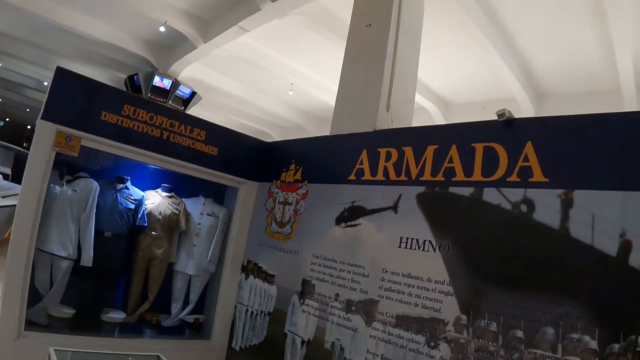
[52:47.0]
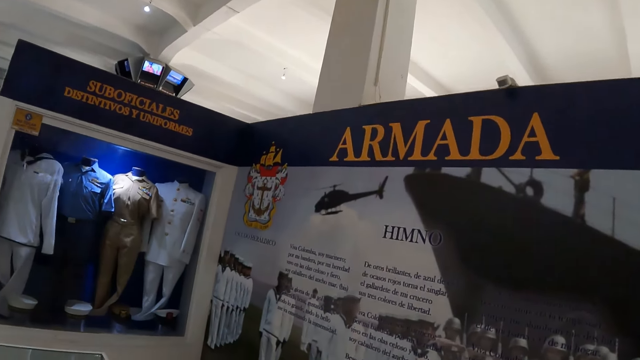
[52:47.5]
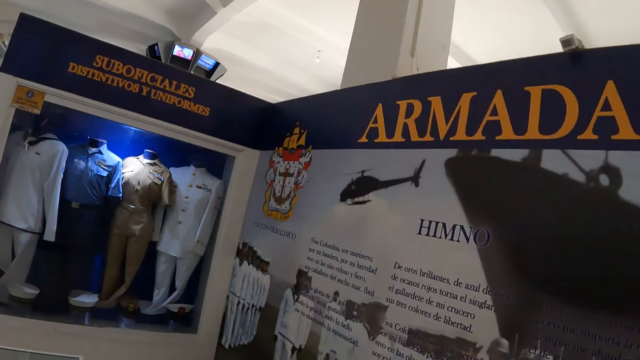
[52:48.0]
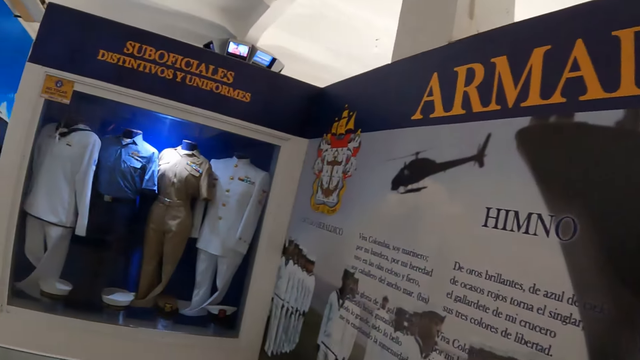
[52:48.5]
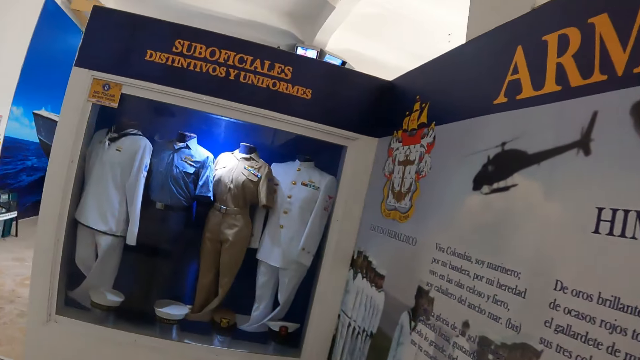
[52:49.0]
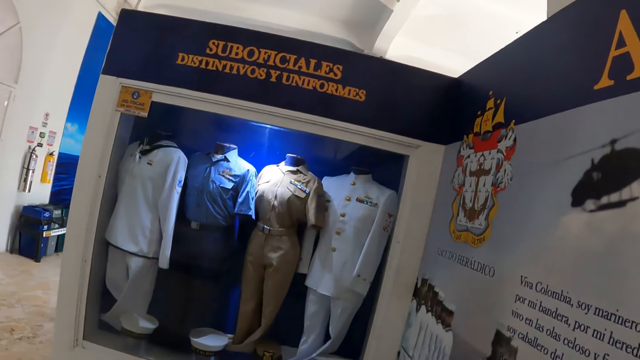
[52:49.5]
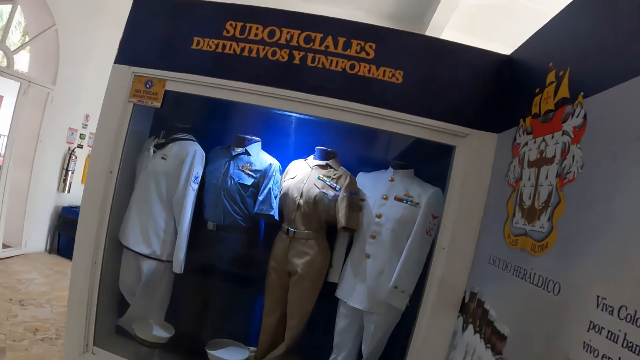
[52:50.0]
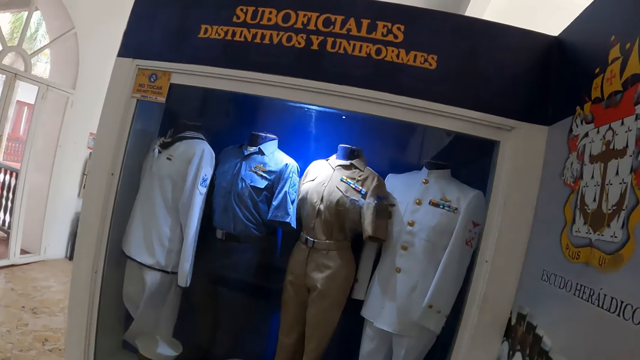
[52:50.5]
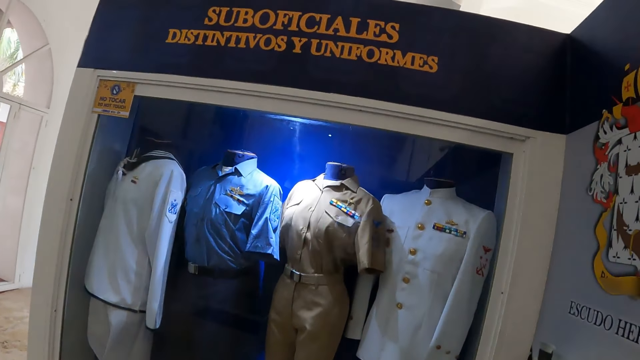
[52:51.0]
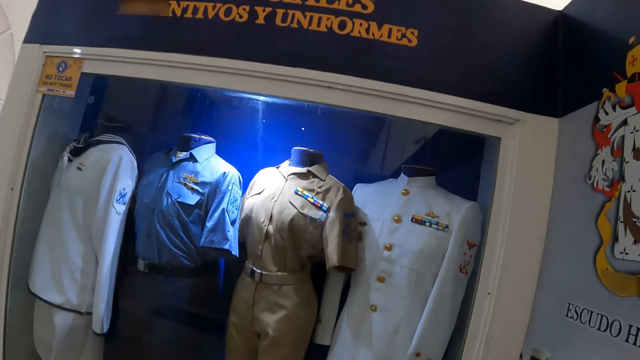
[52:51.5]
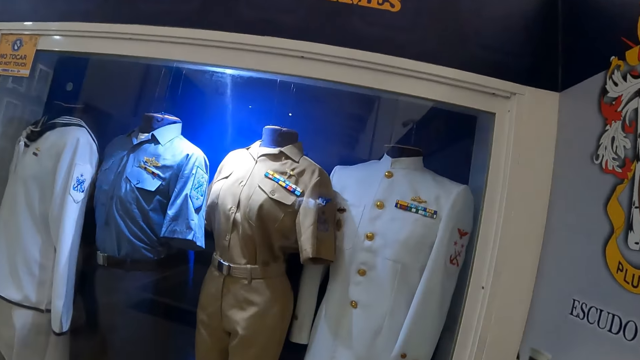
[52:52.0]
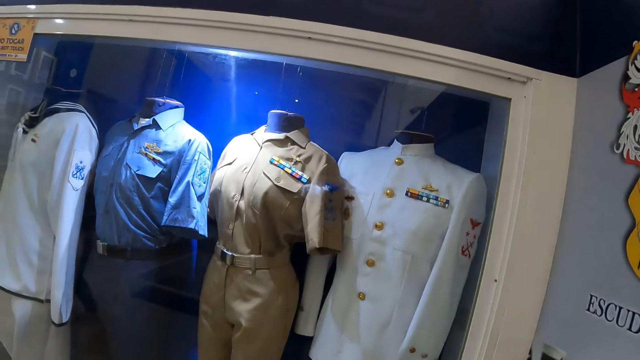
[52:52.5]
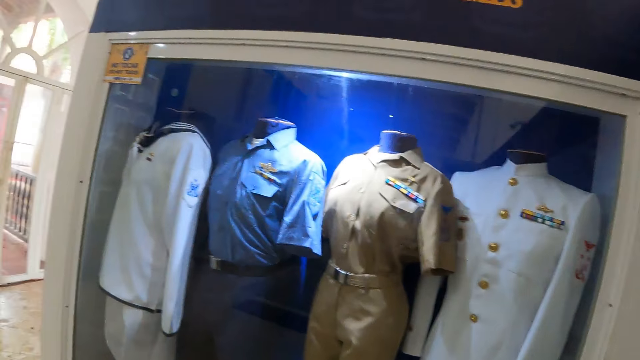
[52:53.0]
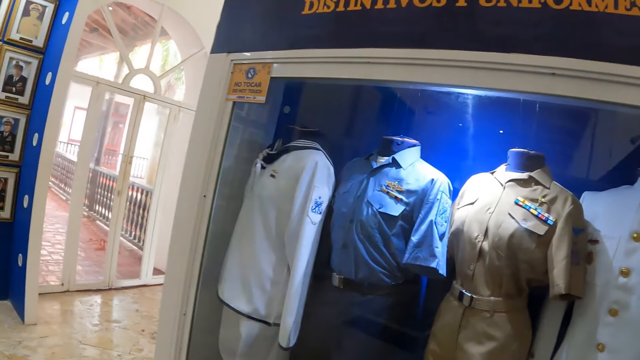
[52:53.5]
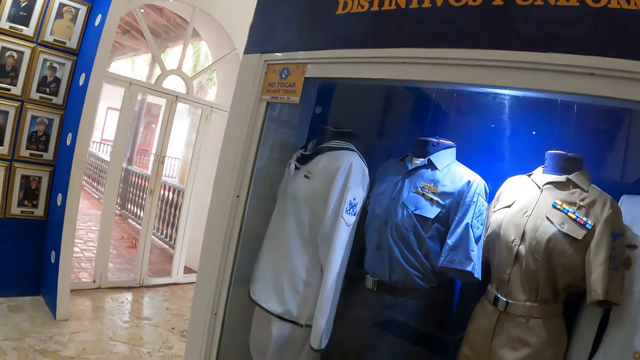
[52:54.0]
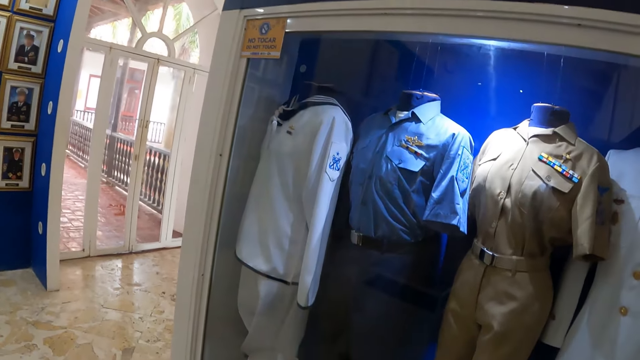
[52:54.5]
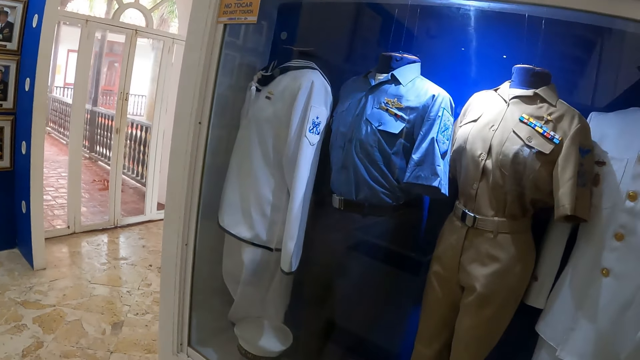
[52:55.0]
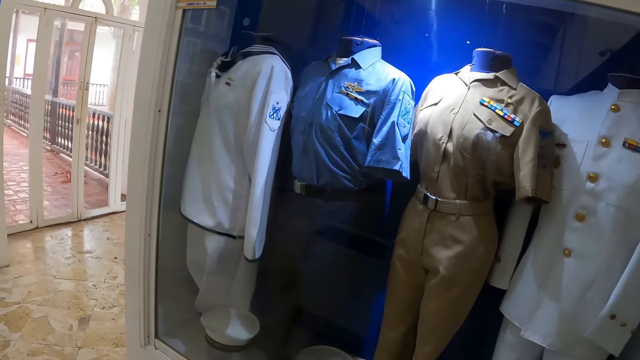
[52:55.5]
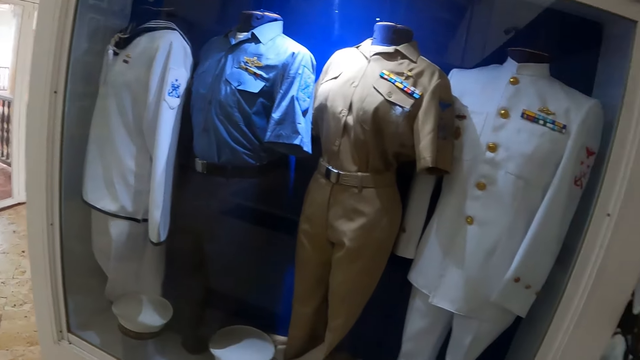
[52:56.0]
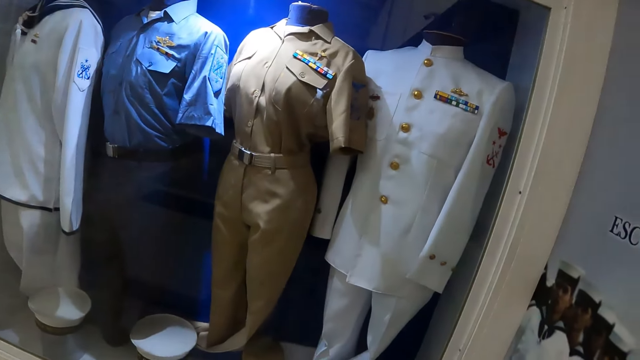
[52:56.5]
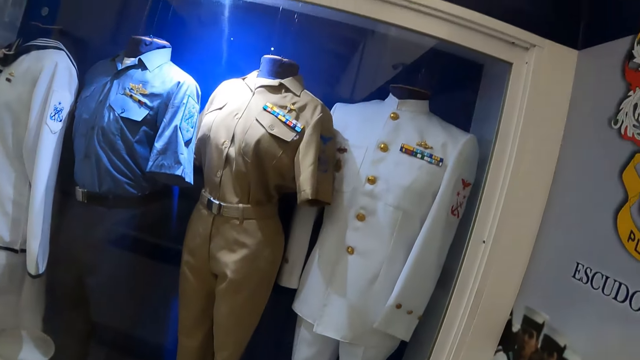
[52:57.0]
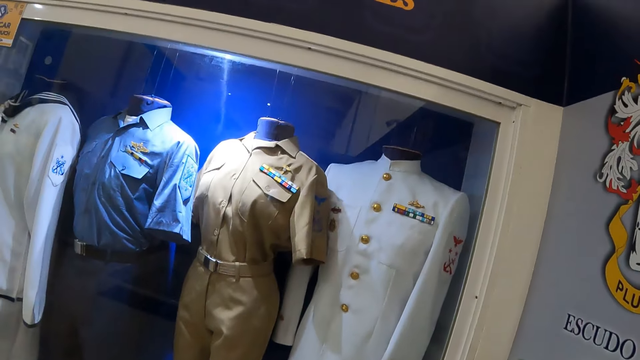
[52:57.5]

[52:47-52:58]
The camera wearer walks to the wall. They look at the uniforms.

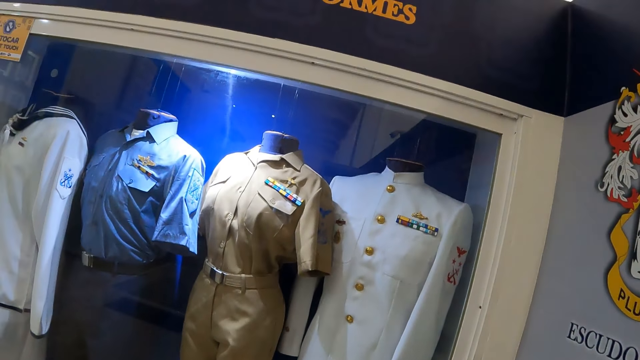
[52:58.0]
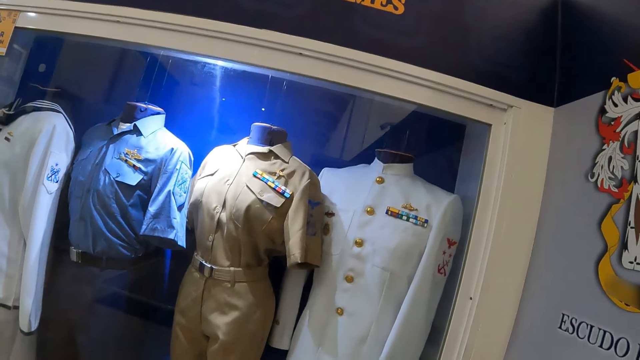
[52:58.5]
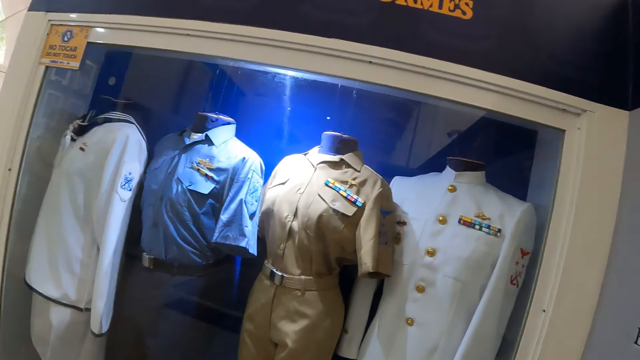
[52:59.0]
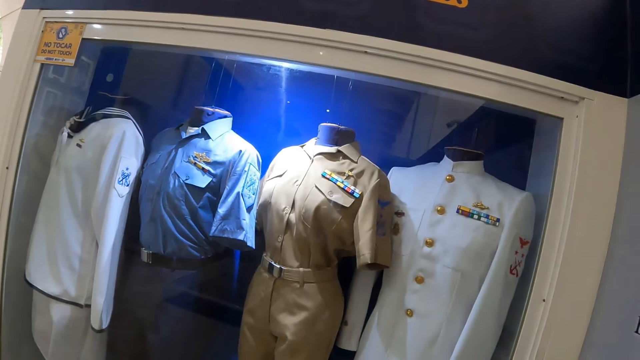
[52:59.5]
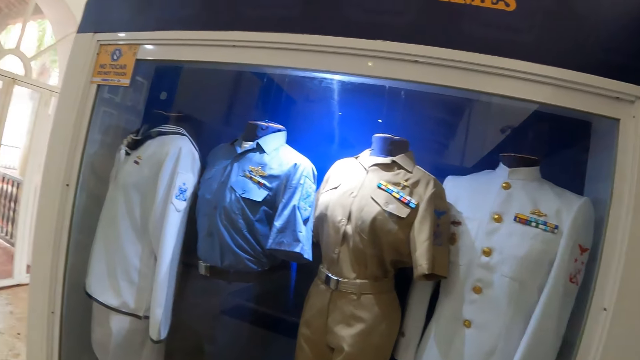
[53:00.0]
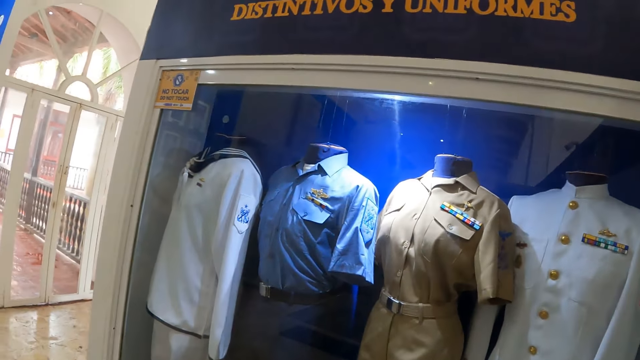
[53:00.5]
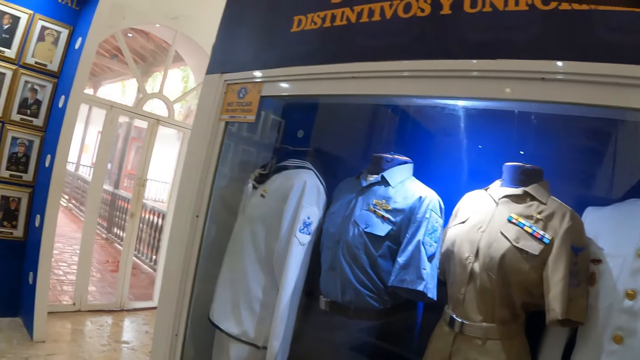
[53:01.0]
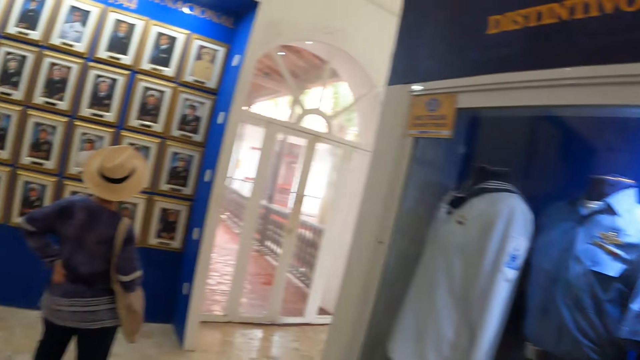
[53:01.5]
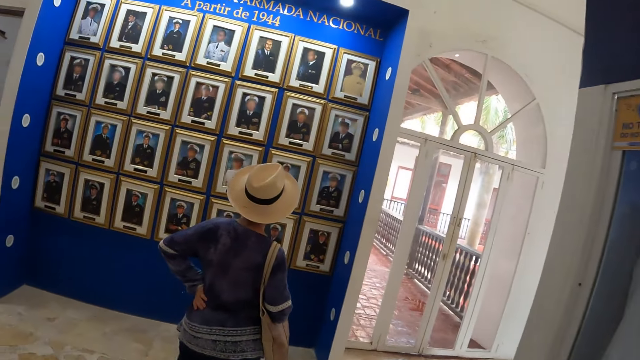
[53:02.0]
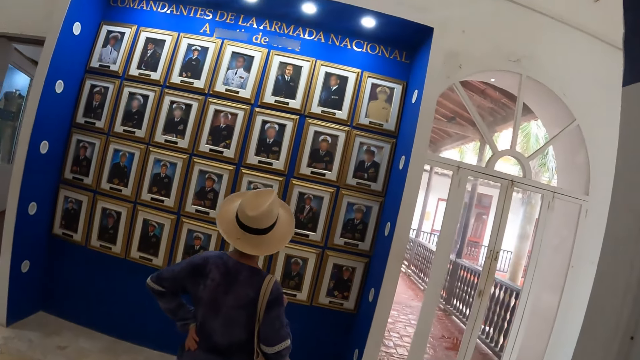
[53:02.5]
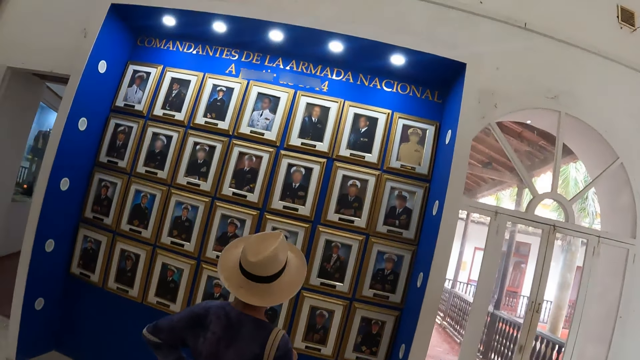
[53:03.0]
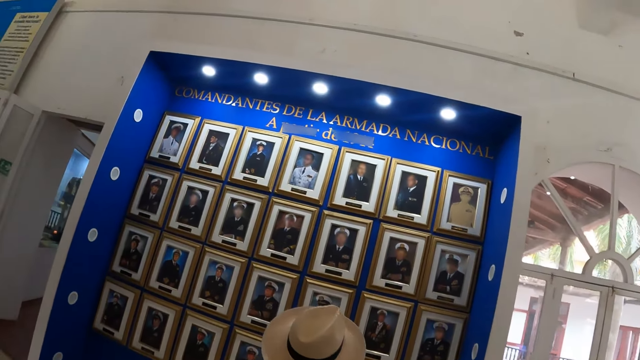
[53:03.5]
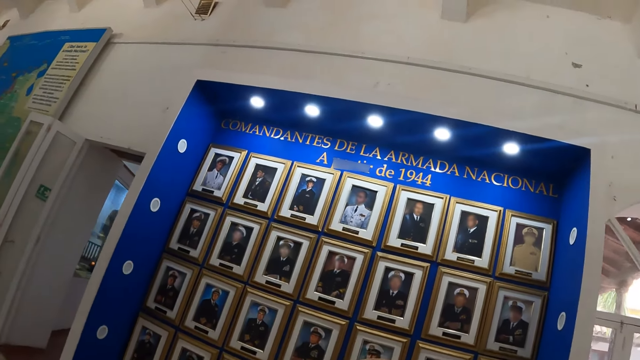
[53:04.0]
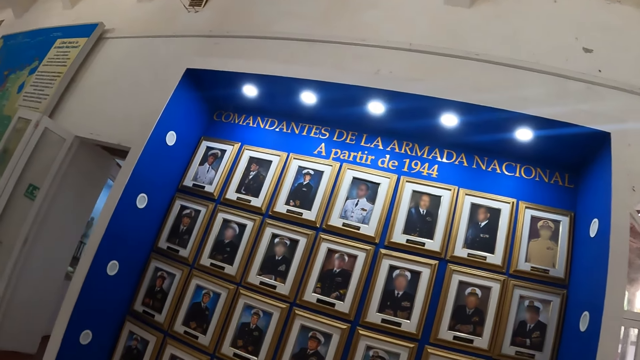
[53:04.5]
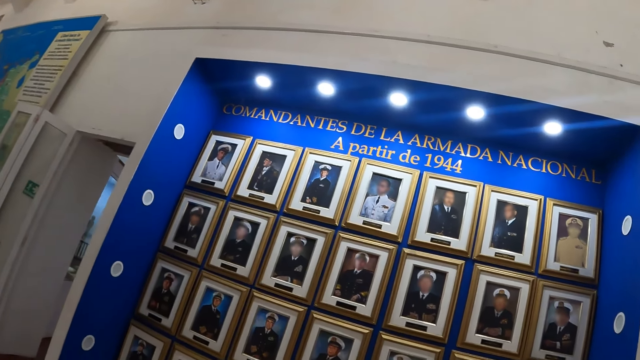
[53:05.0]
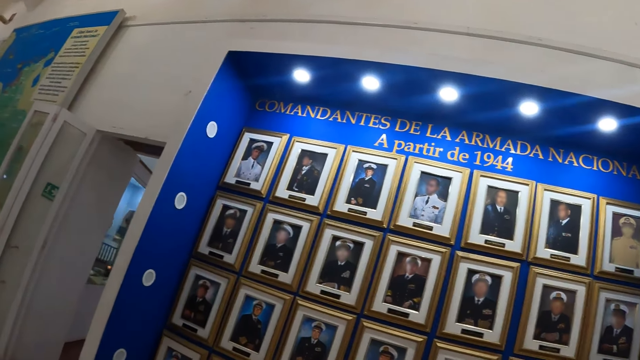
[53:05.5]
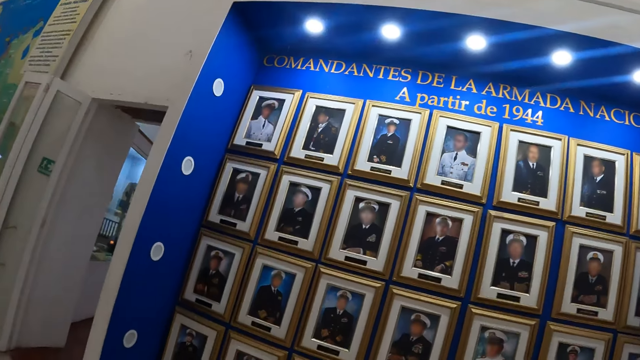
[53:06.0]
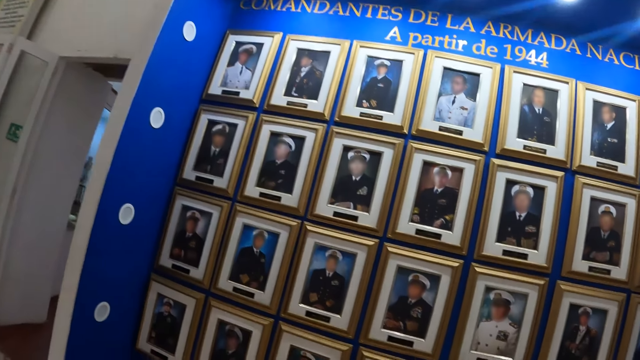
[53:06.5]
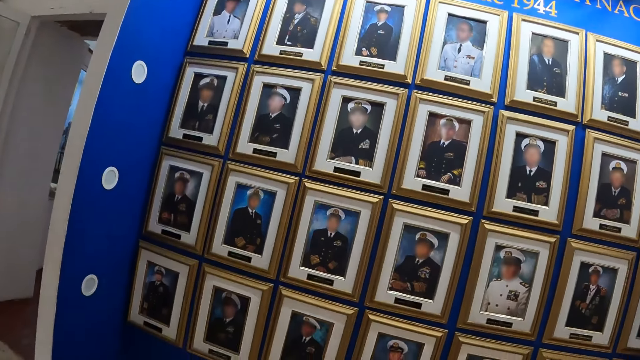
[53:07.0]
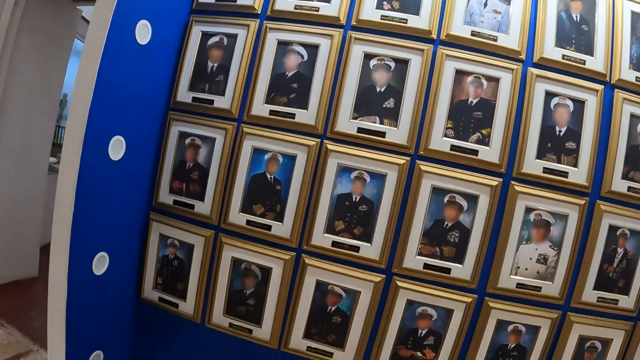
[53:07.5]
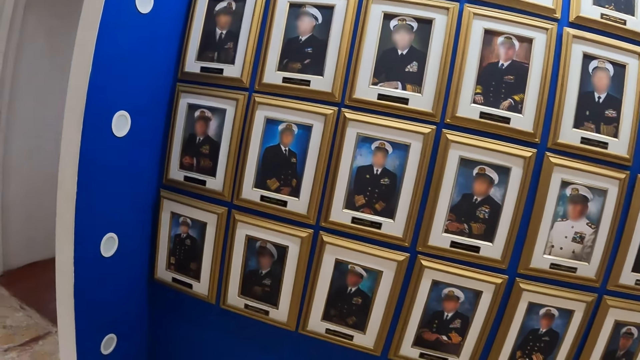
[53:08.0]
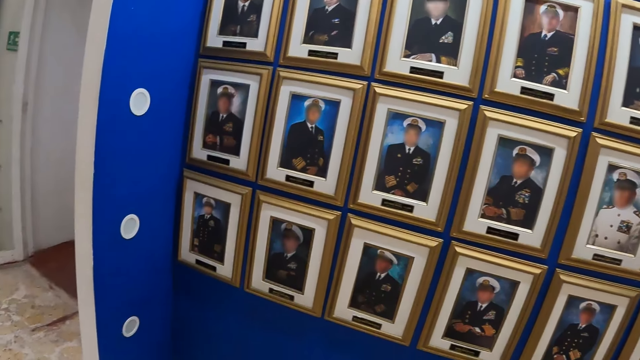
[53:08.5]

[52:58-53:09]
The camera wearer looks at the pictures. They walk to the pictures.
